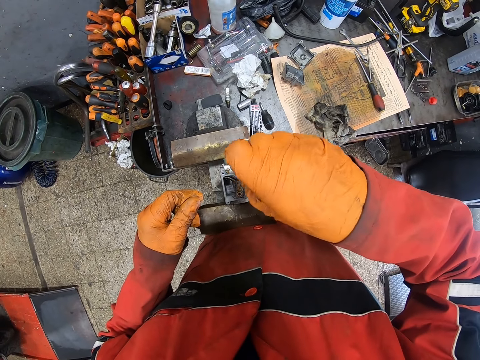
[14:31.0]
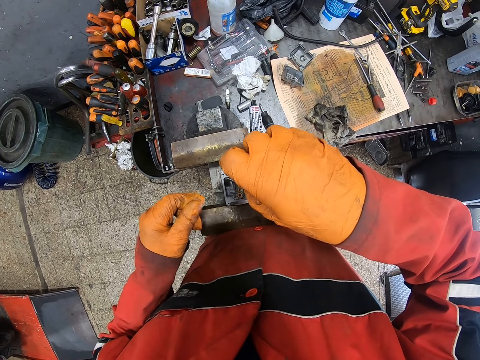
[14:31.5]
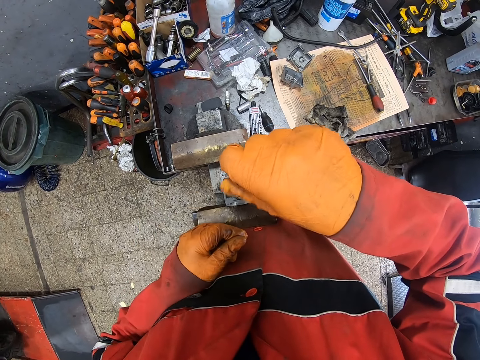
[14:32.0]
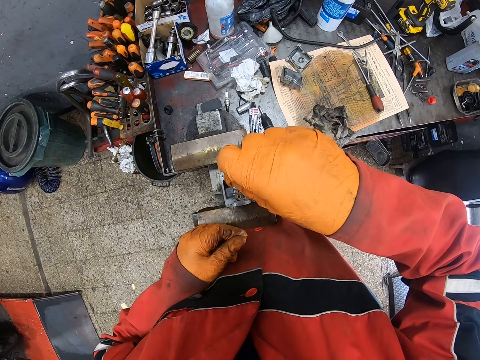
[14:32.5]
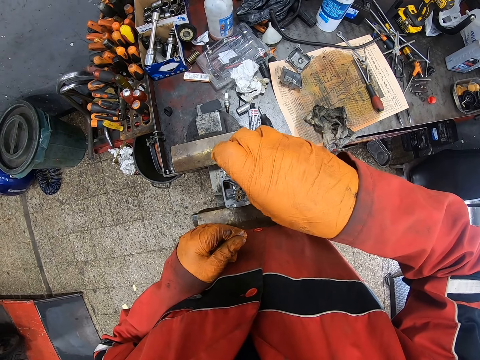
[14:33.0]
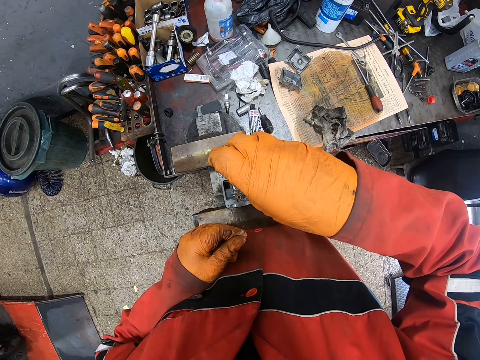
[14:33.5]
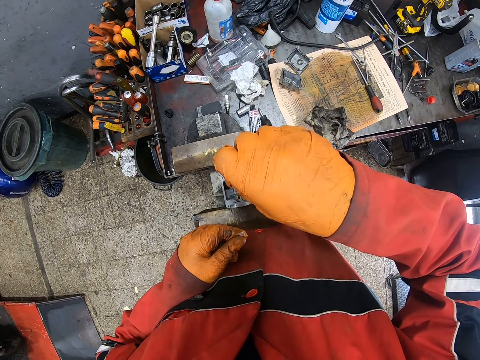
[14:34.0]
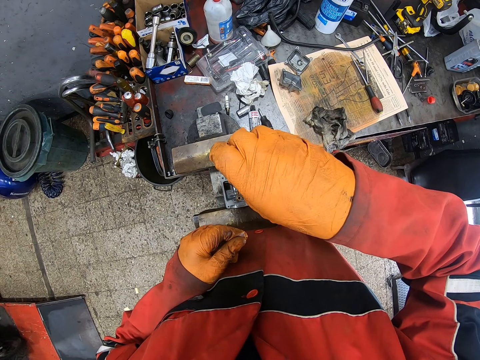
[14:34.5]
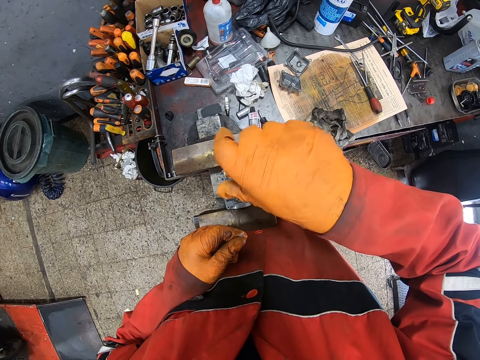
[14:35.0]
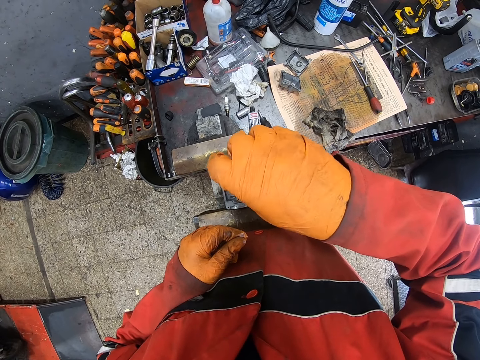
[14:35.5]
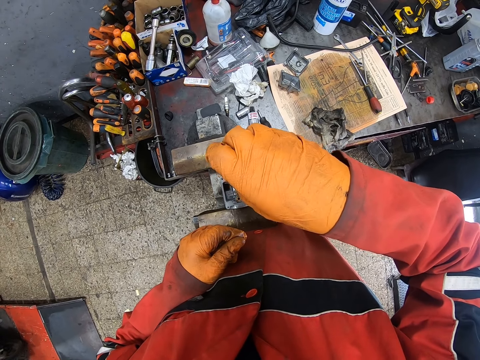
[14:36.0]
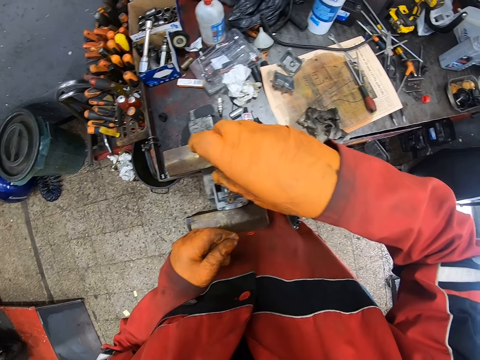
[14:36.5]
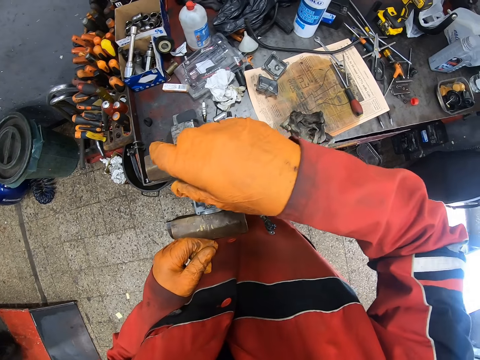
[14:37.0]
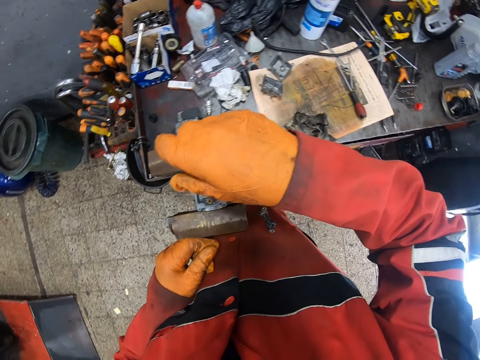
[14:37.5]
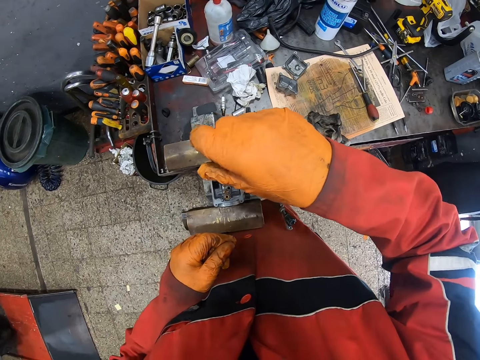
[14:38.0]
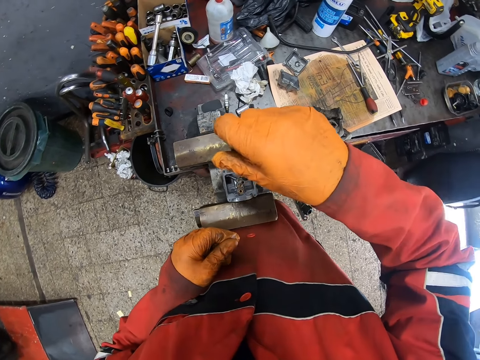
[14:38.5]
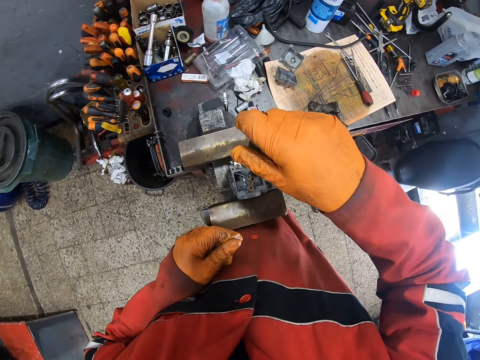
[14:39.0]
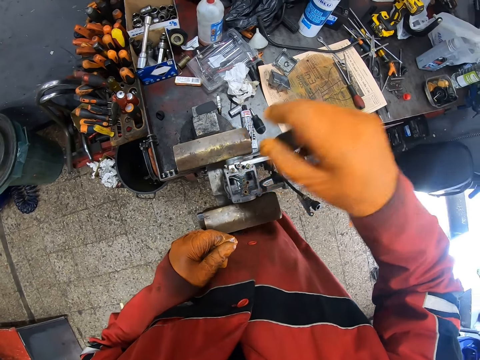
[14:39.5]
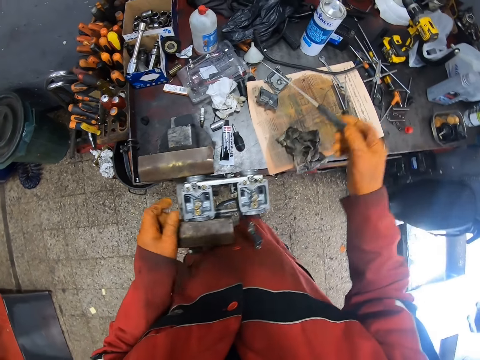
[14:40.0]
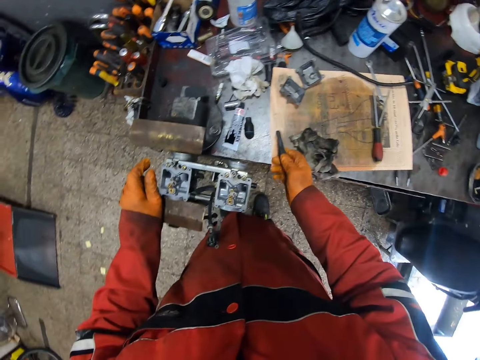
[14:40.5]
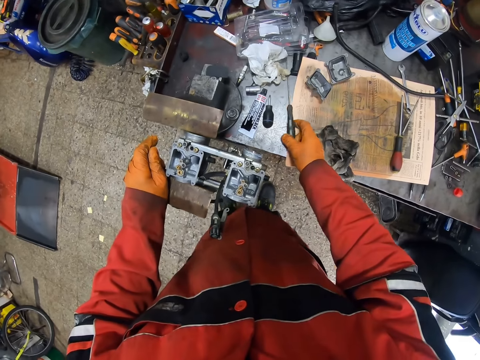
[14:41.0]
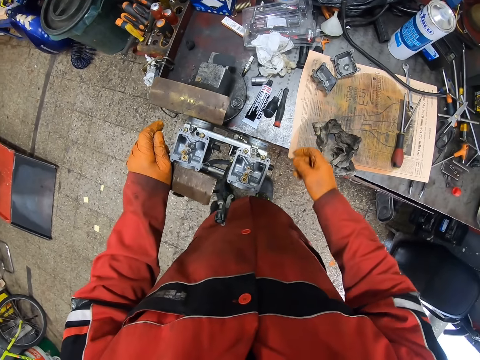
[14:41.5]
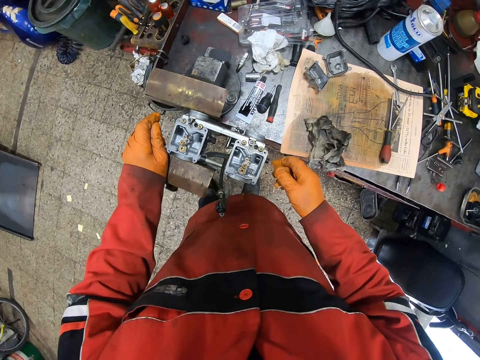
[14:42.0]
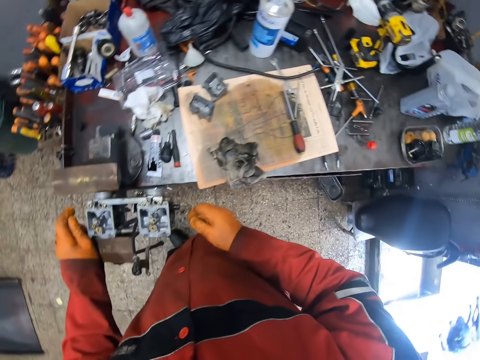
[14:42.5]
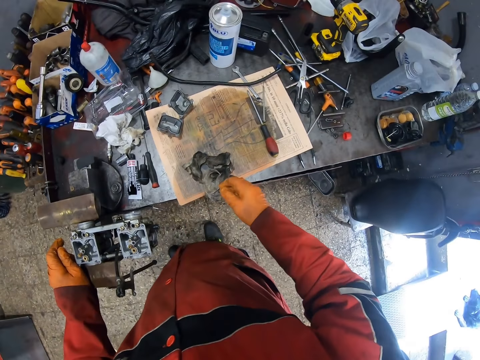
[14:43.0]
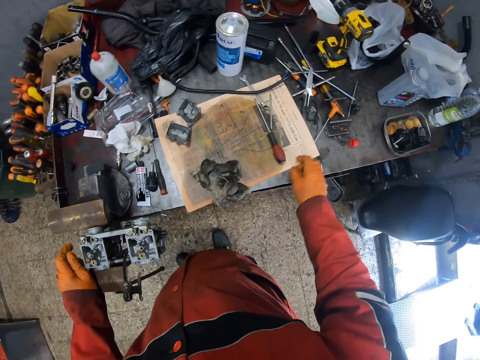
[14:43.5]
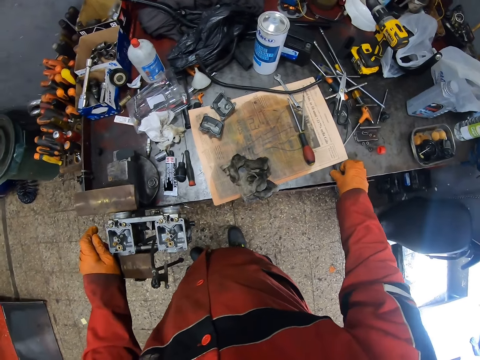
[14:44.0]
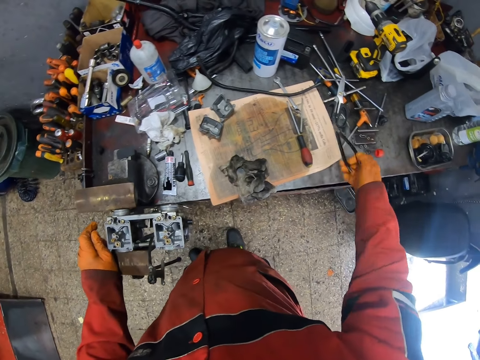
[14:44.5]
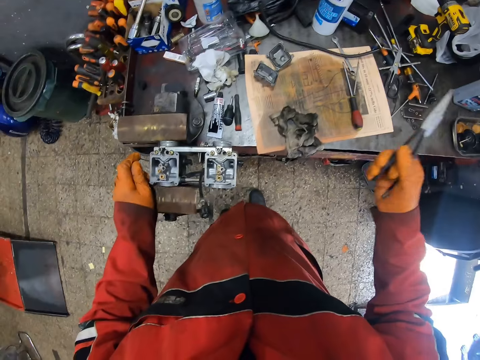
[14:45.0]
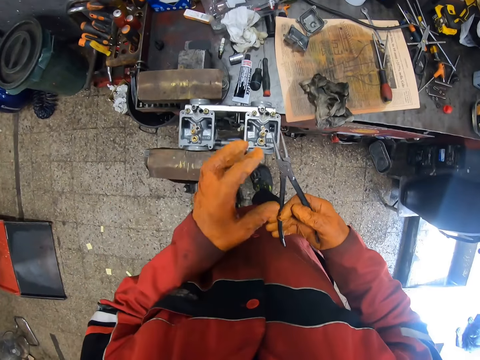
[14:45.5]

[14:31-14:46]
The camera wearer drops the screwdriver on the table with his gloved right hand. He picks up a plier on the table with his gloved right hand.

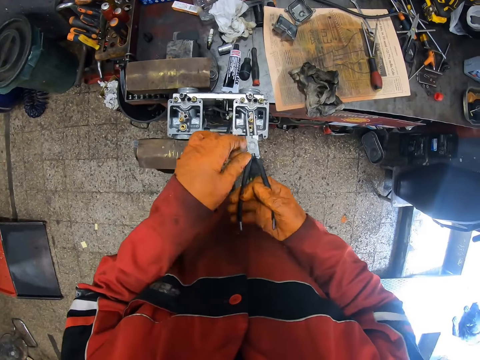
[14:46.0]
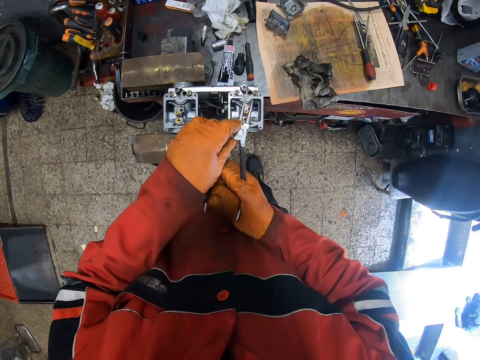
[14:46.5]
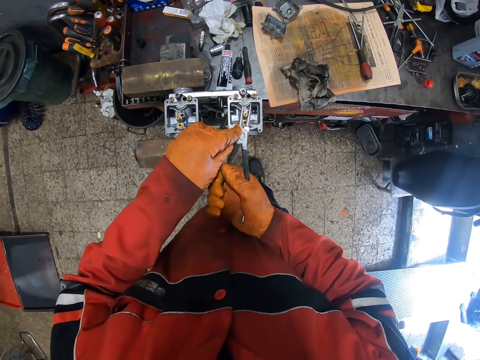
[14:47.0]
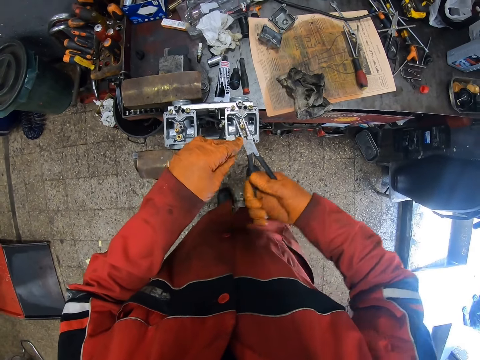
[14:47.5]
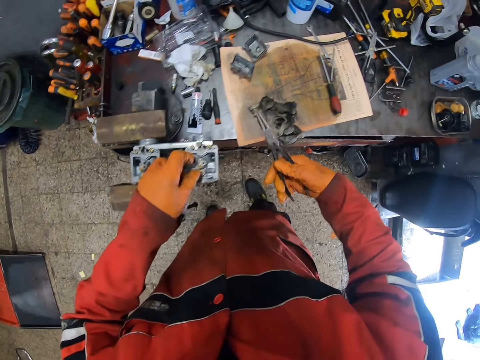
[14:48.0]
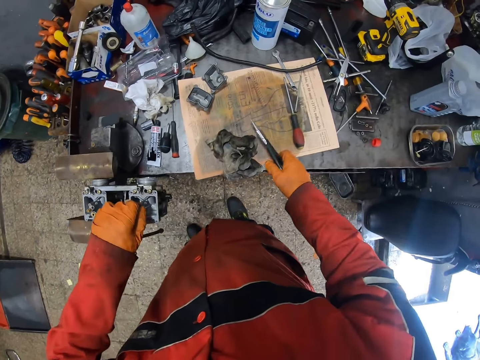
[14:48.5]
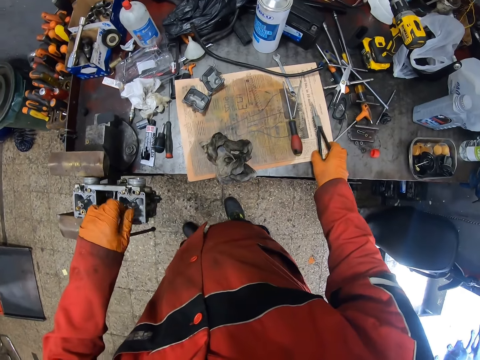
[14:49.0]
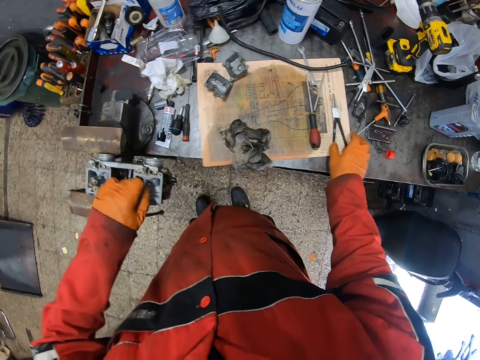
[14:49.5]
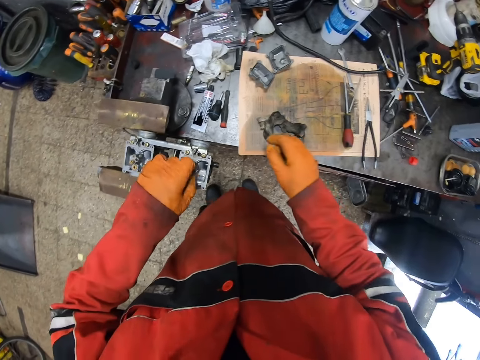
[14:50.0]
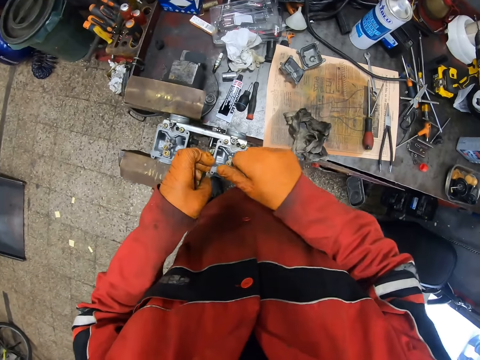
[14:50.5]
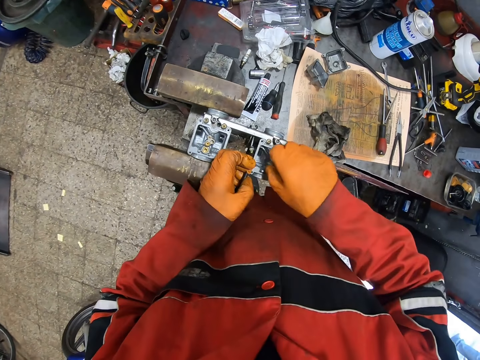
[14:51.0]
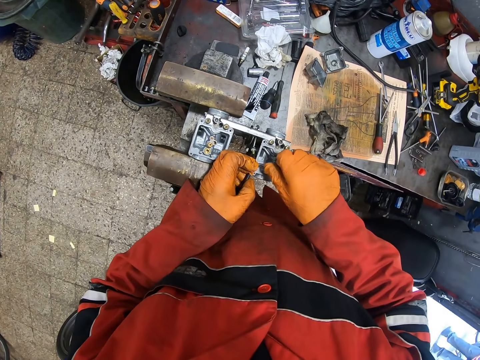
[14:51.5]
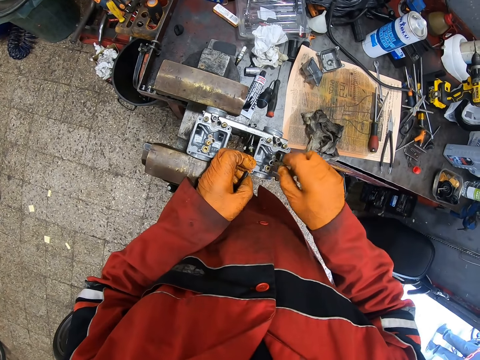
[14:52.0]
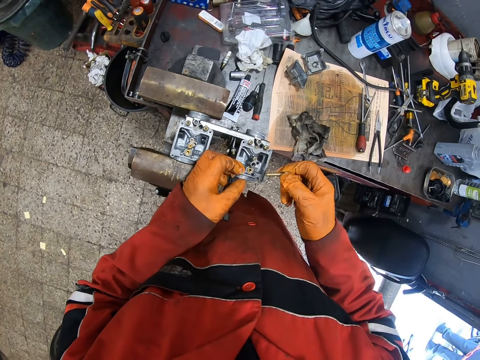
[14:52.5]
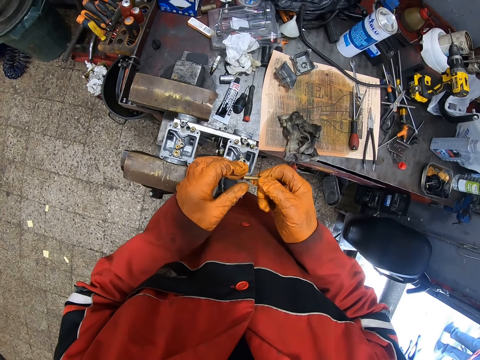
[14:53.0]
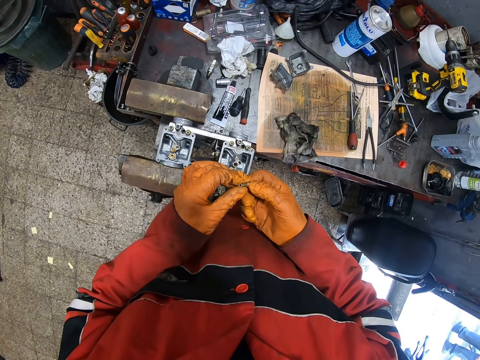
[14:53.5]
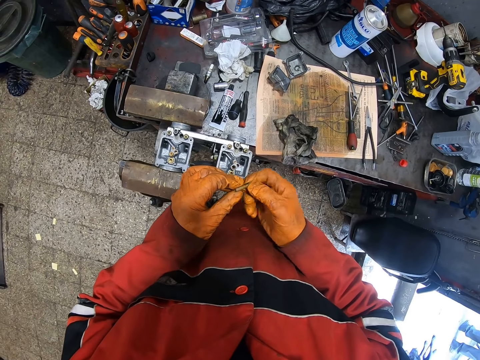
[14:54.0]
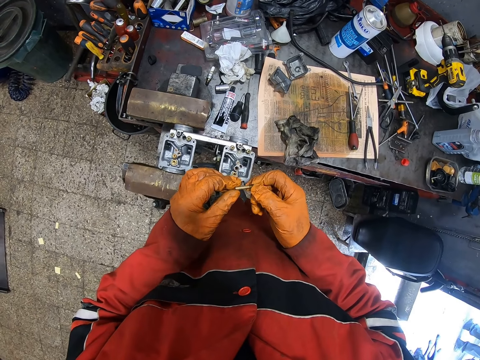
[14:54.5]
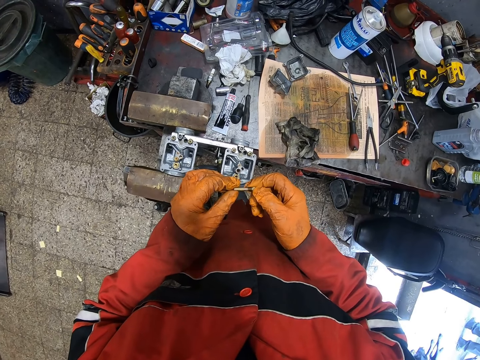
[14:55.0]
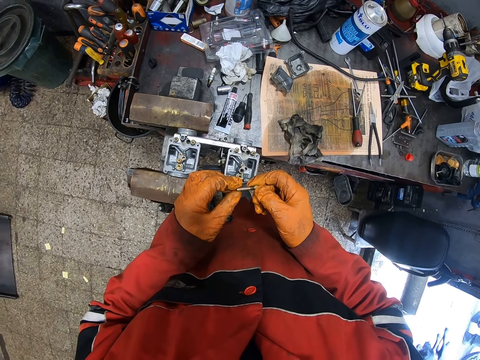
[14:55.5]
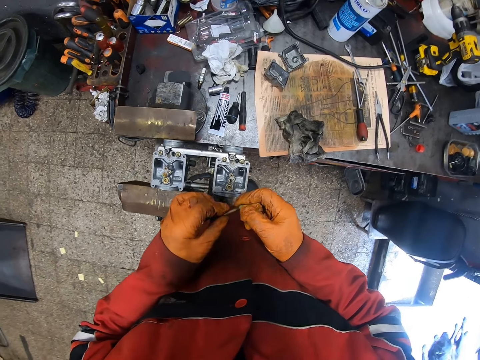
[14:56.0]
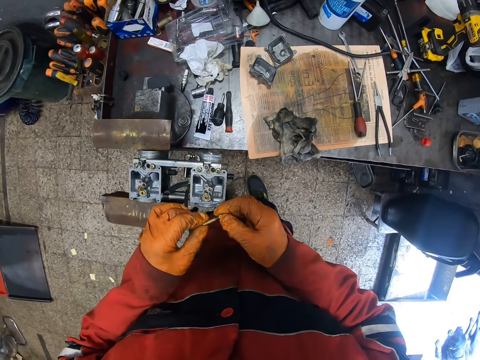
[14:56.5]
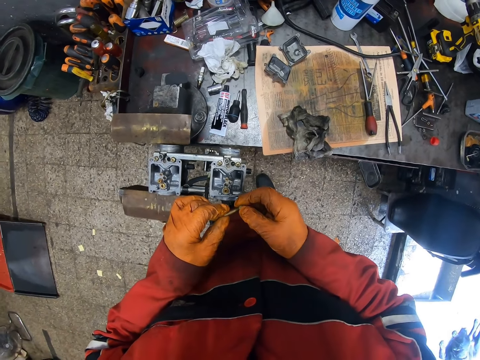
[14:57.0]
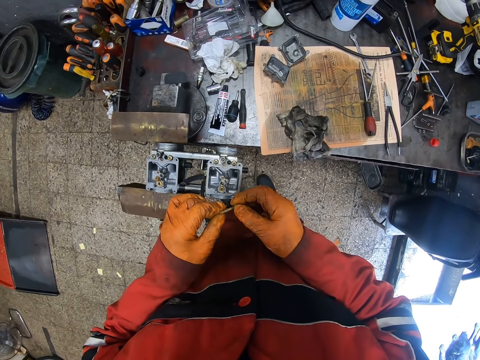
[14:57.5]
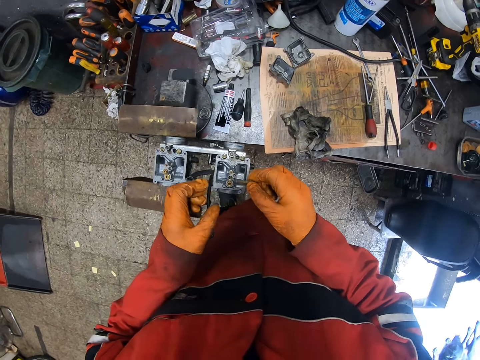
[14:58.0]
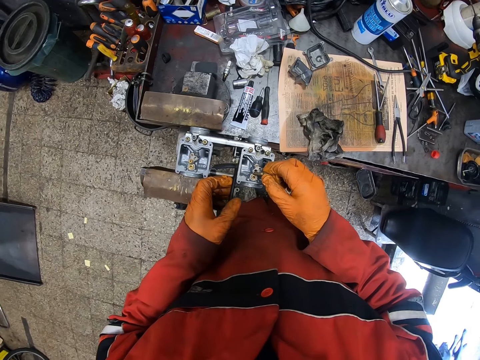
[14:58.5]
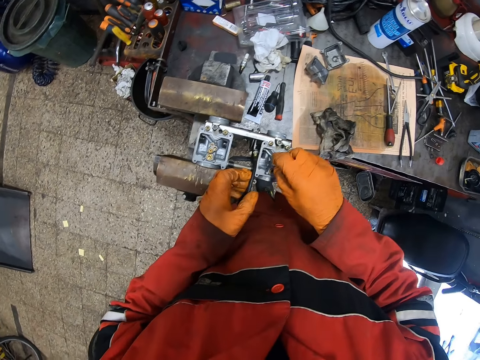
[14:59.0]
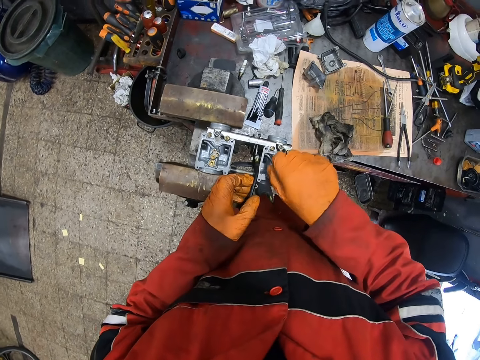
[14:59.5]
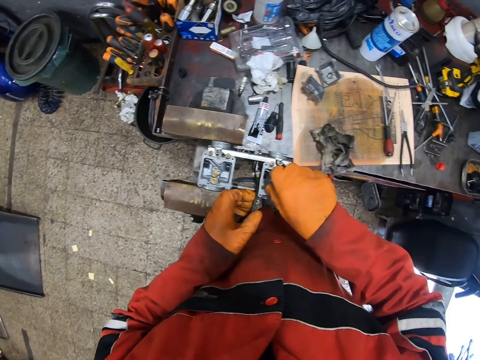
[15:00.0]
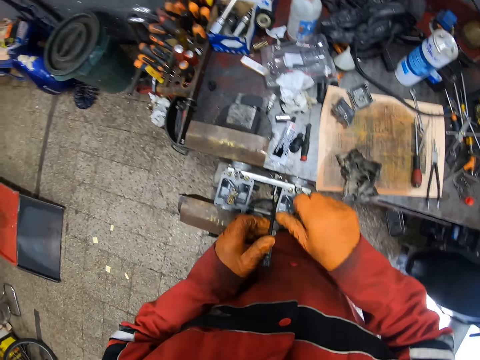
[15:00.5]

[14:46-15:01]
The camera wearer loosens a screw with the plier on his gloved right hand. He drops the plier on the table with his gloved right hand. He loosens the screw with his gloved left hand. He removes the bolts by hand. He loosens the screw with his gloved right hand. He holds the screw with both gloved hands. He holds the cold-start device with his gloved left hand. He places the screw on the carburetor with his gloved right hand. He tightens the screw with his gloved right hand.
